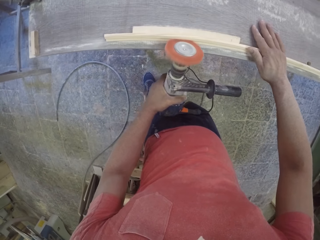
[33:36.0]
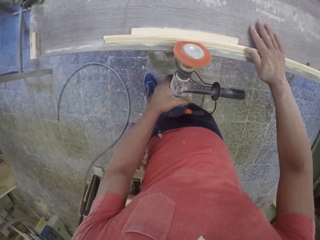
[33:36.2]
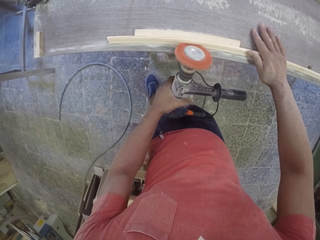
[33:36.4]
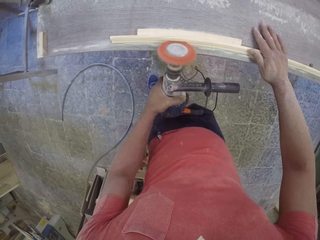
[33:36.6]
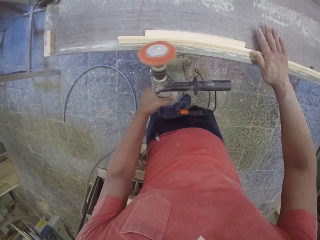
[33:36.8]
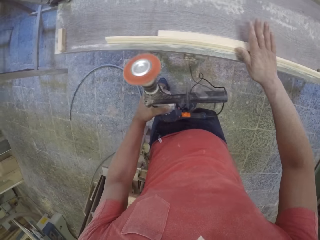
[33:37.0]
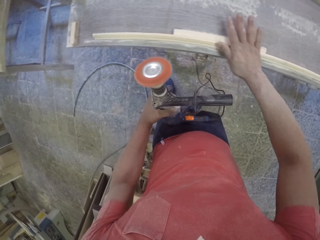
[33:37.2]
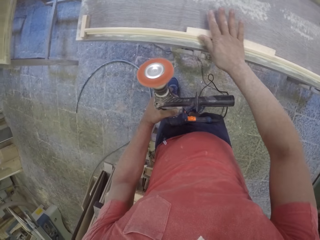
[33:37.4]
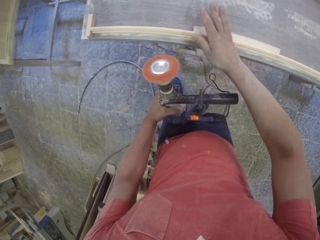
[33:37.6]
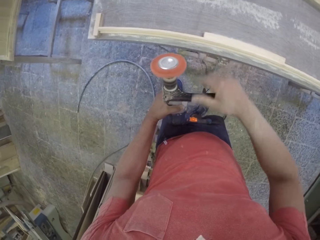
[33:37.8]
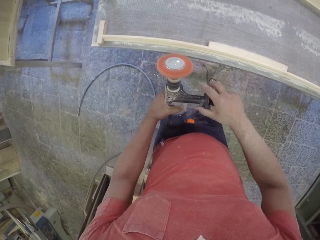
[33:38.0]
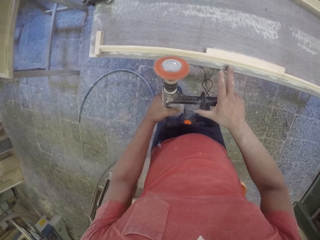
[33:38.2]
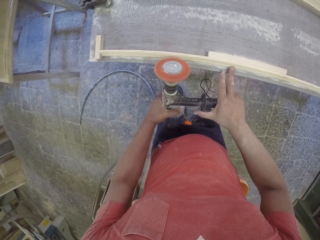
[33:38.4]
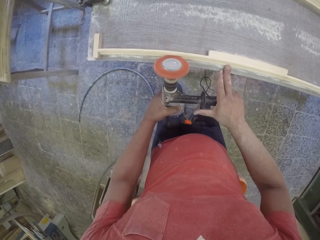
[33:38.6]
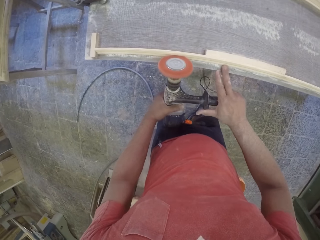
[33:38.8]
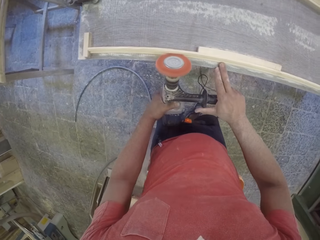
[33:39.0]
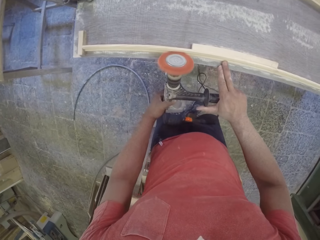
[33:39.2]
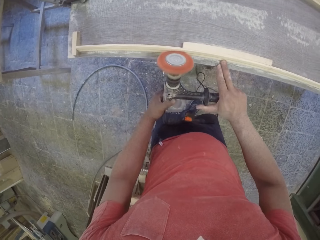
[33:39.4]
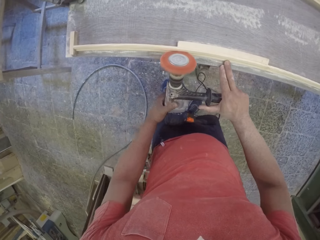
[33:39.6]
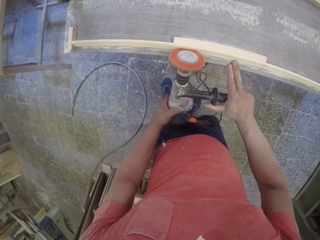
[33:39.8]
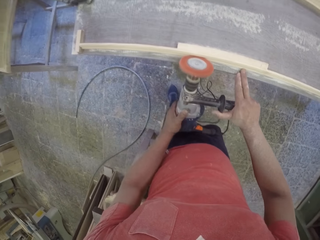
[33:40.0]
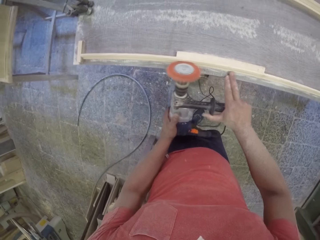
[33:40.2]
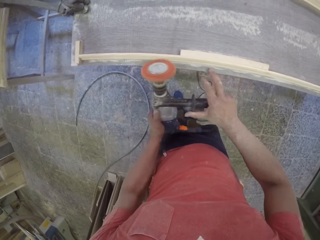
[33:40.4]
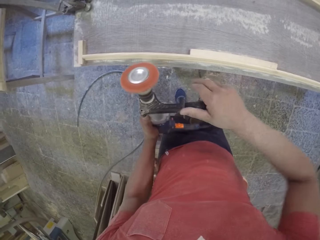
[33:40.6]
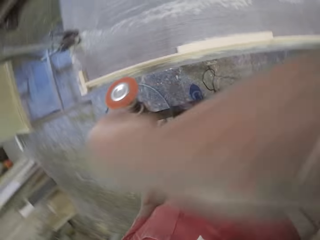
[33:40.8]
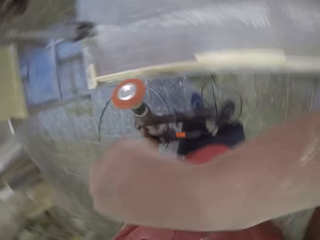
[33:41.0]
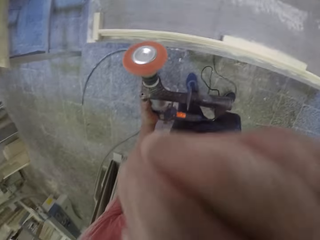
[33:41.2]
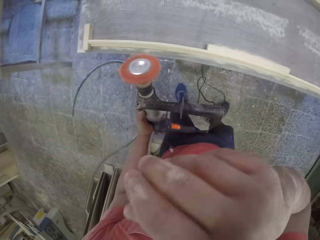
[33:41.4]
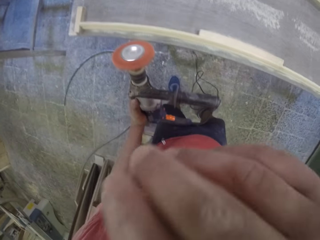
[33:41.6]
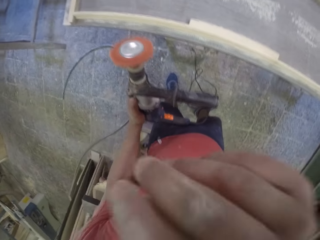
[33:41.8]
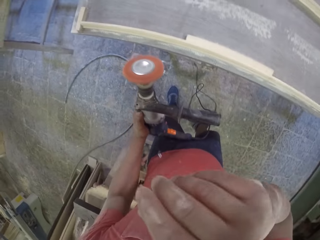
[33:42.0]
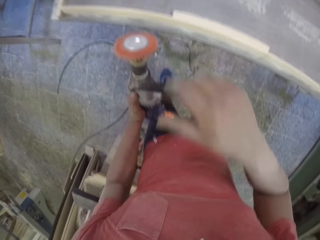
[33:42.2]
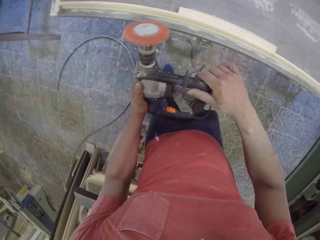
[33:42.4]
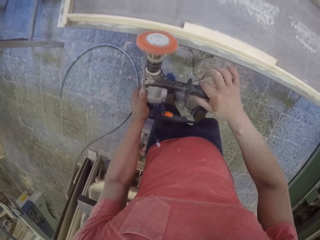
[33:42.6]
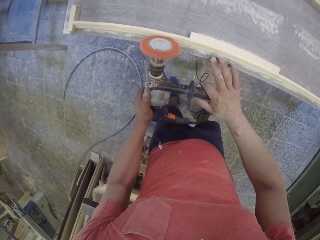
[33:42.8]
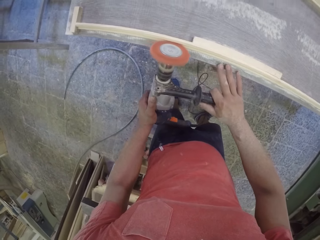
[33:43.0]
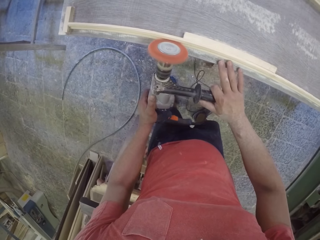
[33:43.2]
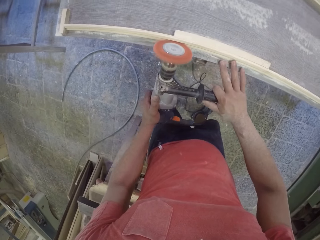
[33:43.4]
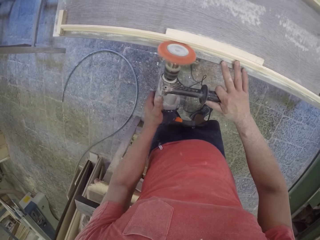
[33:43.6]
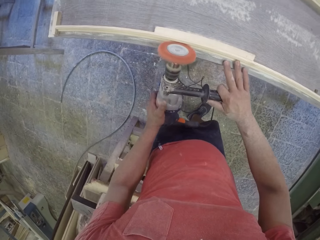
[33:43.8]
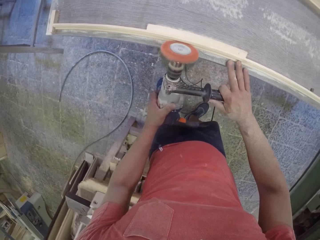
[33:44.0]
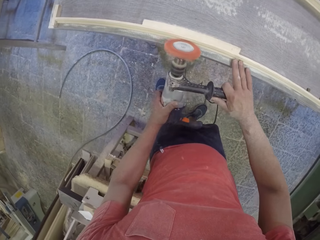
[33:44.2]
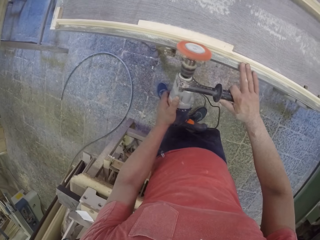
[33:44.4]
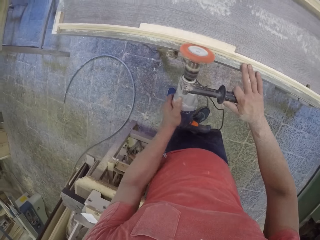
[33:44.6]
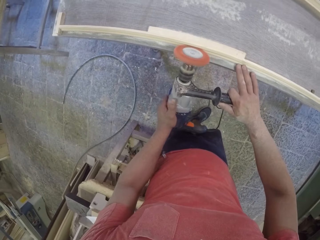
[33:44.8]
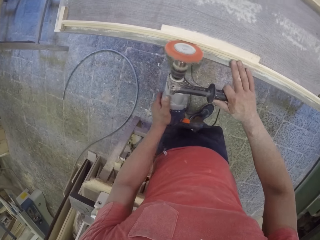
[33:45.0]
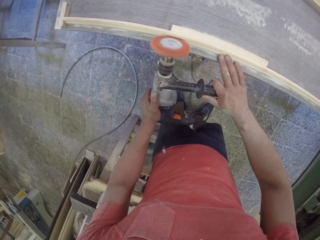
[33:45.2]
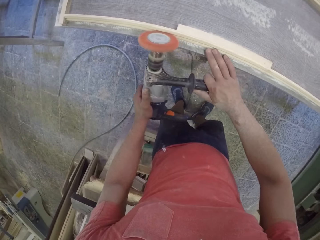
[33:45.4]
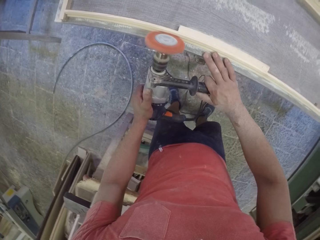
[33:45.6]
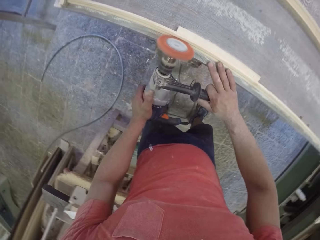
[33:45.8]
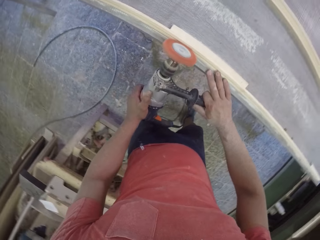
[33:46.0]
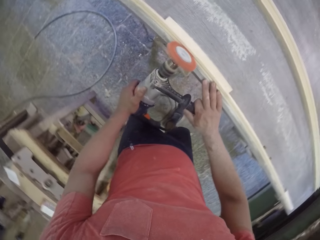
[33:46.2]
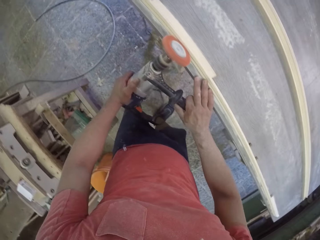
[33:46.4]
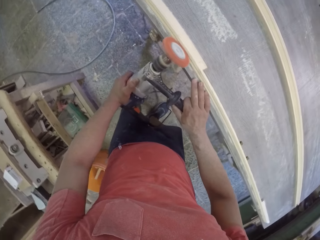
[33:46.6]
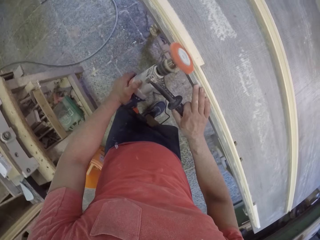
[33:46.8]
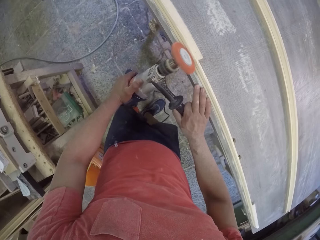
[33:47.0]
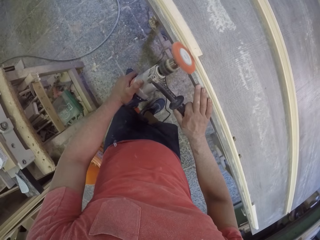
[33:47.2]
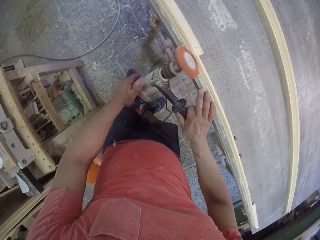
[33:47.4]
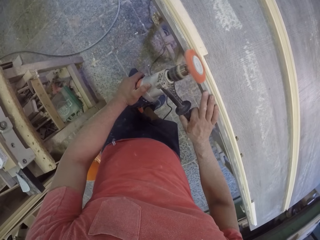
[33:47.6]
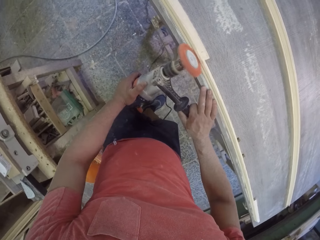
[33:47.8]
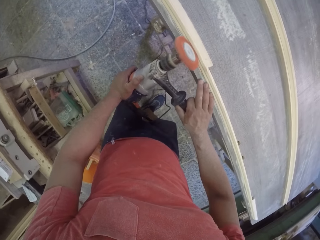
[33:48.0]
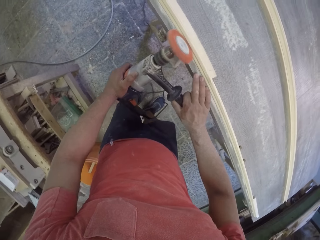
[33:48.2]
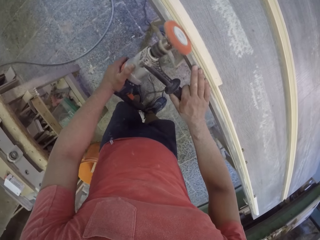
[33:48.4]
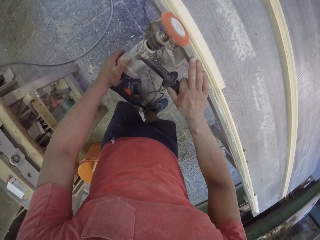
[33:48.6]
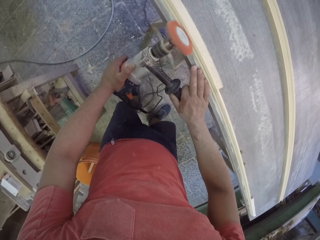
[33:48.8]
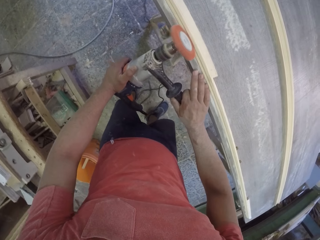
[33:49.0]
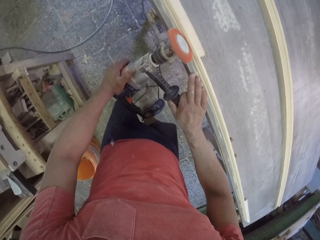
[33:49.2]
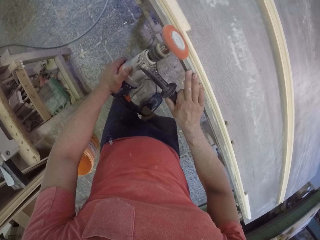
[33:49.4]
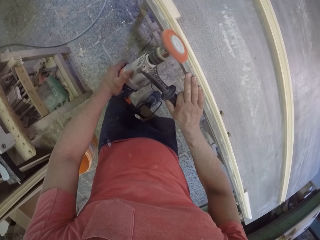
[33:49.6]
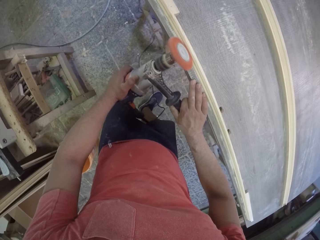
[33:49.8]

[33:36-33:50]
The camera wearer wipes the face with the hand. They soften the wood with the wood softener machine.

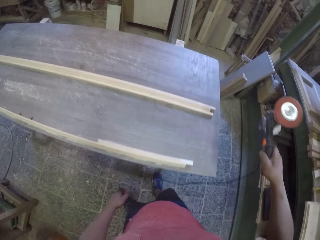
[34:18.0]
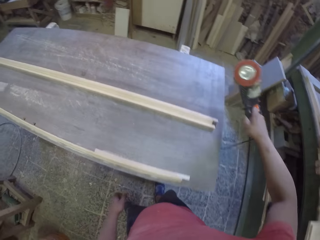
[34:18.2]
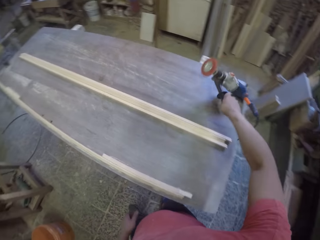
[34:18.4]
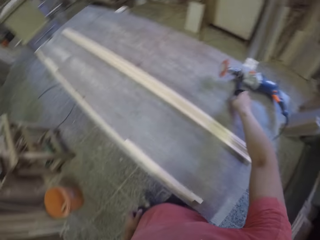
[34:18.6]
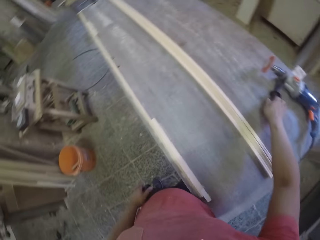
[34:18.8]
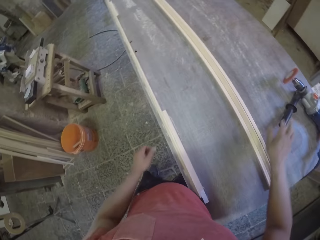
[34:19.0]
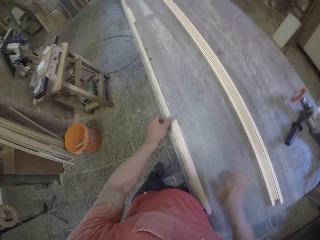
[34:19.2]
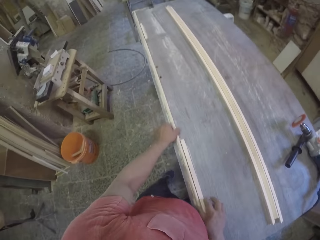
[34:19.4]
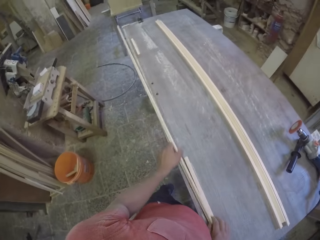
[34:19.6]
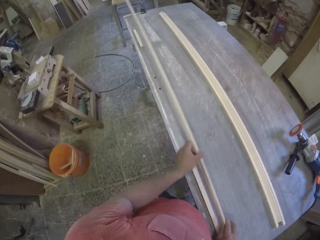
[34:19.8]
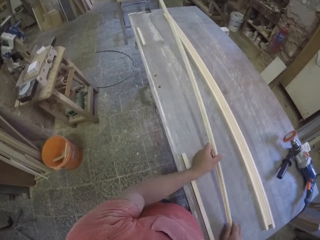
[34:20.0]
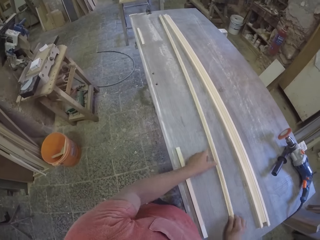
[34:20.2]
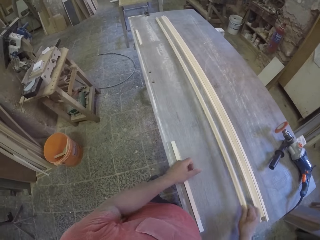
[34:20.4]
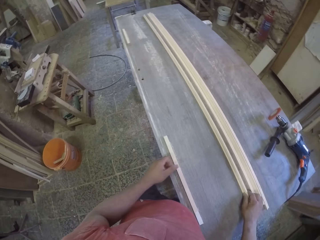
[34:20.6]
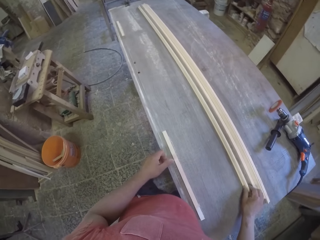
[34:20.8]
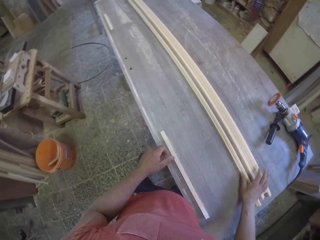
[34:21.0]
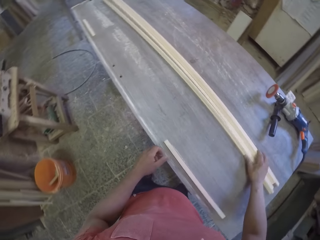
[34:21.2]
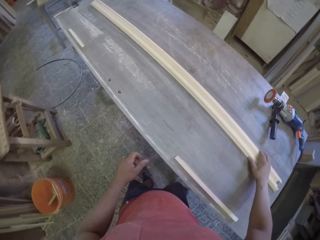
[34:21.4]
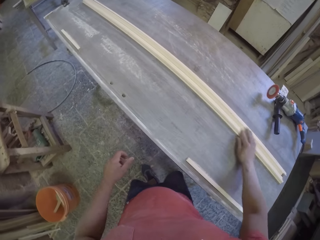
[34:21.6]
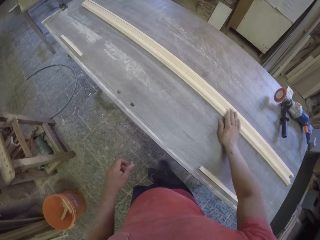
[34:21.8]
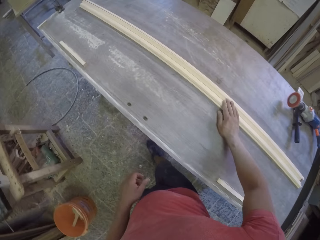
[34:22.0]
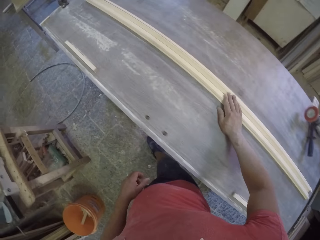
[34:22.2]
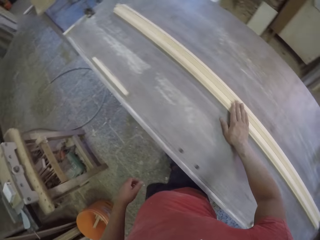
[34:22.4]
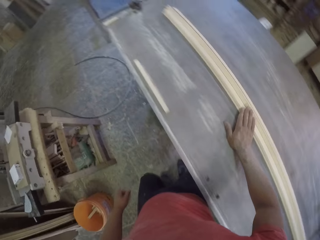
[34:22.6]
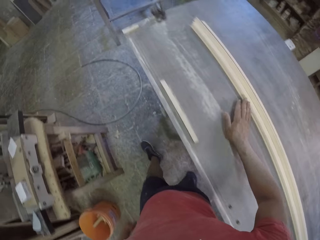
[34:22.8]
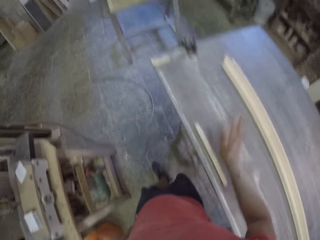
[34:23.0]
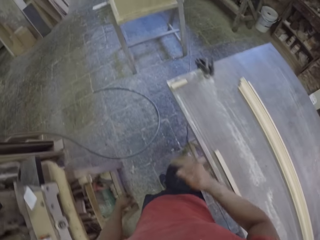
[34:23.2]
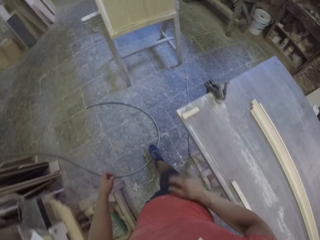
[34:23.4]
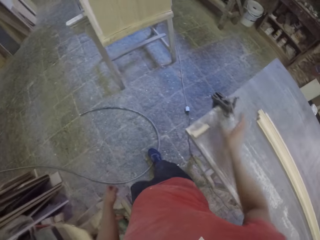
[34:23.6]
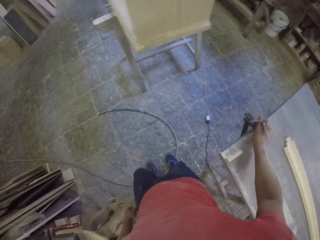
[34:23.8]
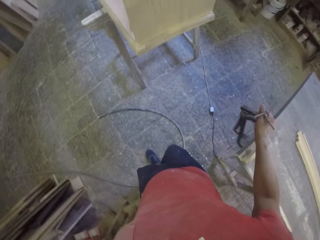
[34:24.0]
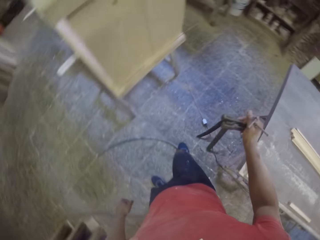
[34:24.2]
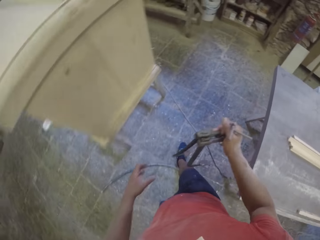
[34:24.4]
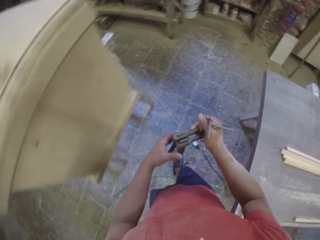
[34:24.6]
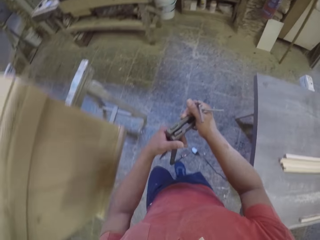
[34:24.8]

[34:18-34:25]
The camera wearer places the wood softener machine on the table. They pick the wood from the table and place the wood on the table.
